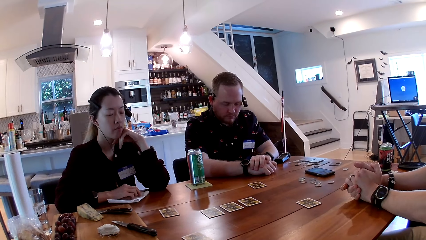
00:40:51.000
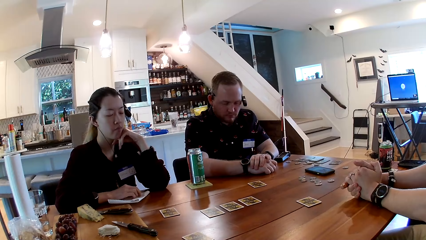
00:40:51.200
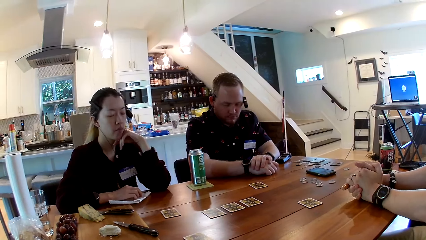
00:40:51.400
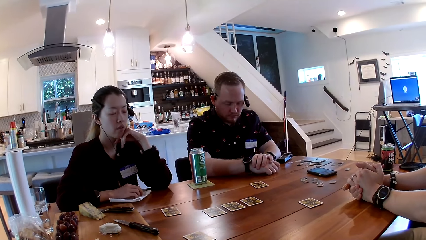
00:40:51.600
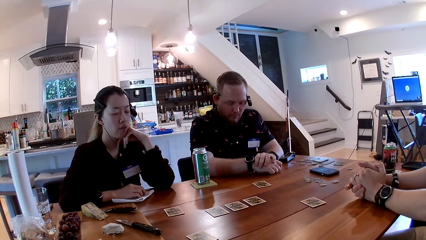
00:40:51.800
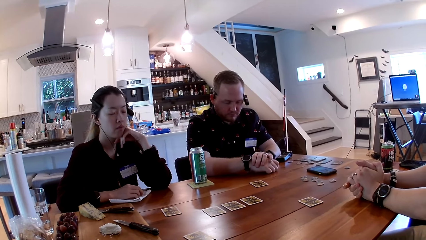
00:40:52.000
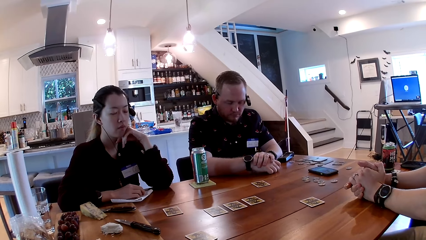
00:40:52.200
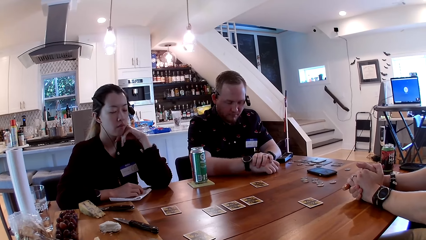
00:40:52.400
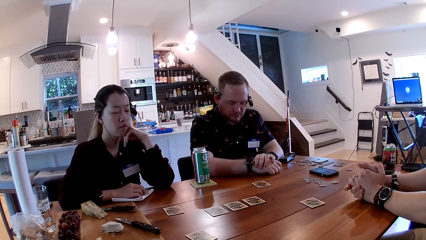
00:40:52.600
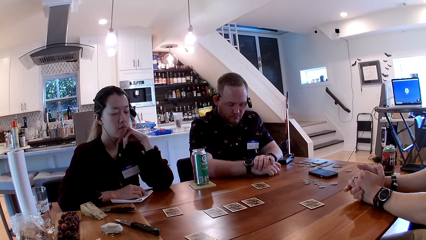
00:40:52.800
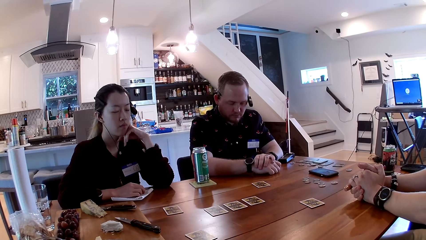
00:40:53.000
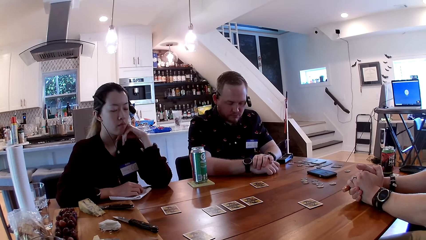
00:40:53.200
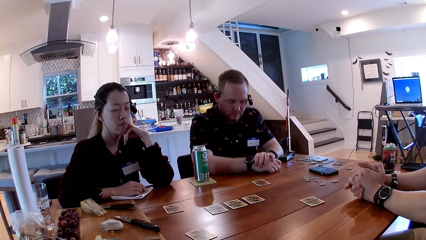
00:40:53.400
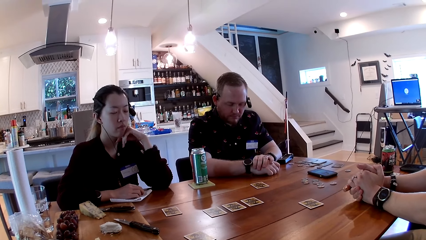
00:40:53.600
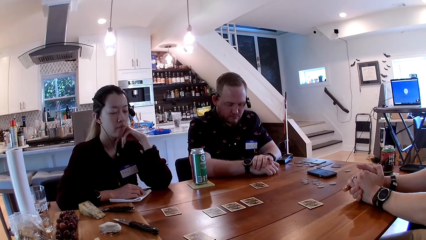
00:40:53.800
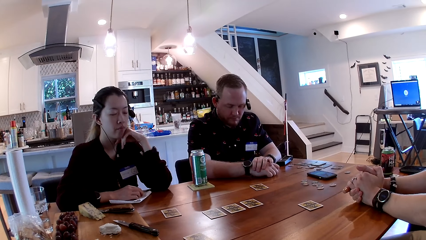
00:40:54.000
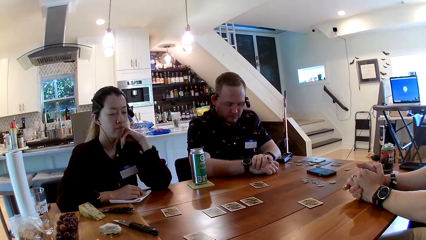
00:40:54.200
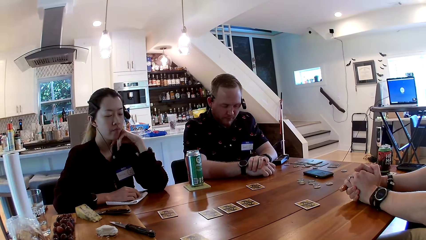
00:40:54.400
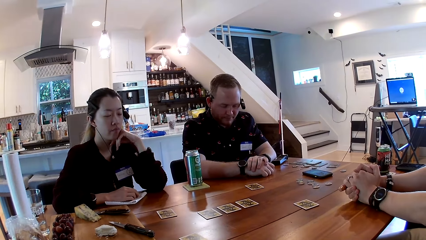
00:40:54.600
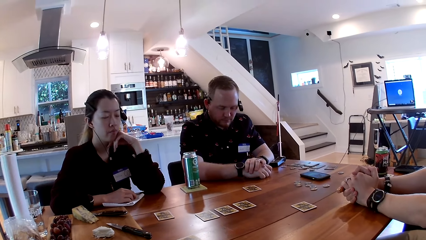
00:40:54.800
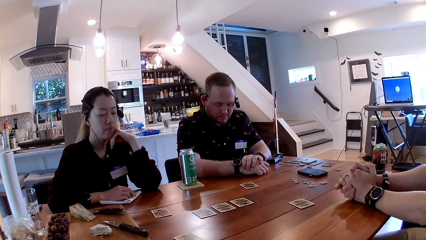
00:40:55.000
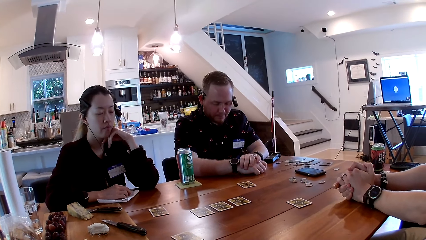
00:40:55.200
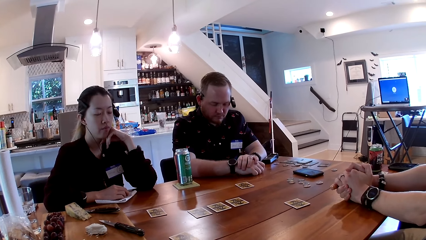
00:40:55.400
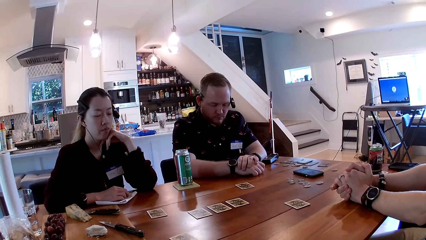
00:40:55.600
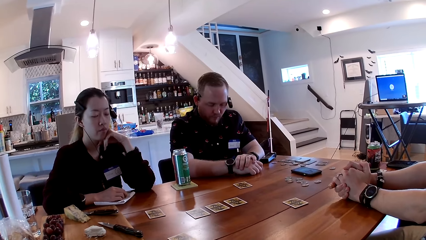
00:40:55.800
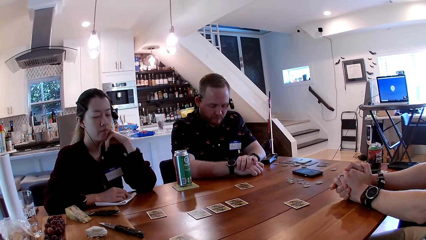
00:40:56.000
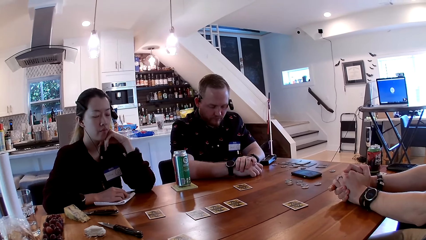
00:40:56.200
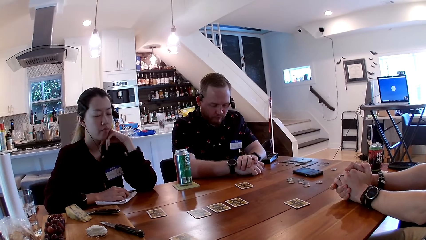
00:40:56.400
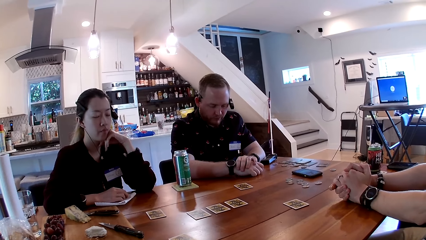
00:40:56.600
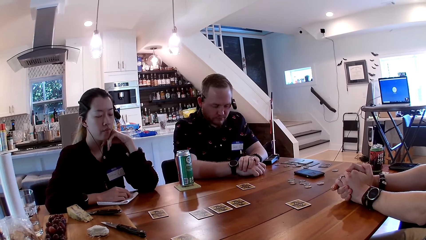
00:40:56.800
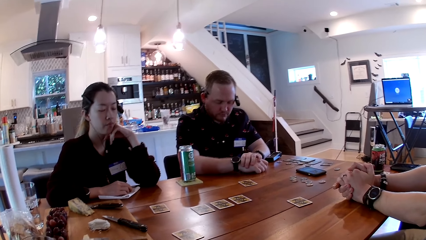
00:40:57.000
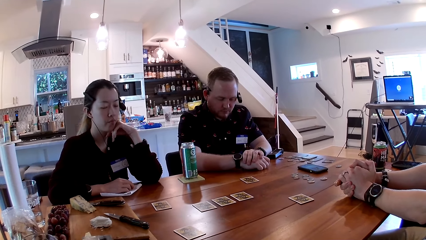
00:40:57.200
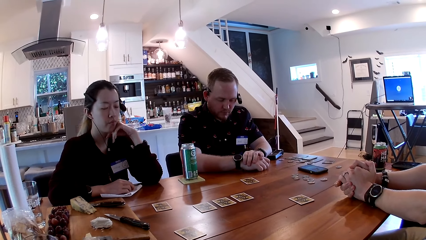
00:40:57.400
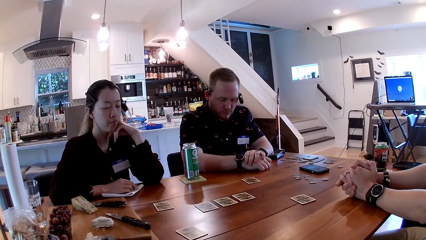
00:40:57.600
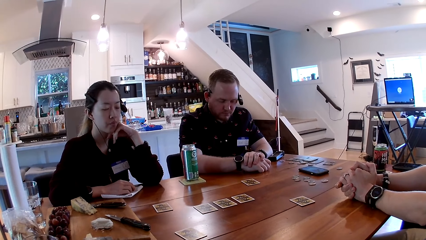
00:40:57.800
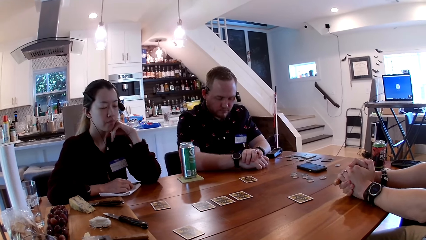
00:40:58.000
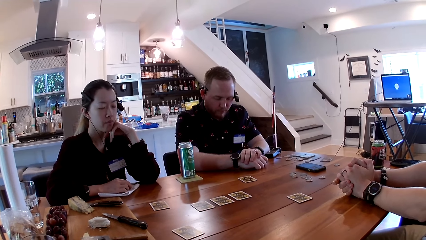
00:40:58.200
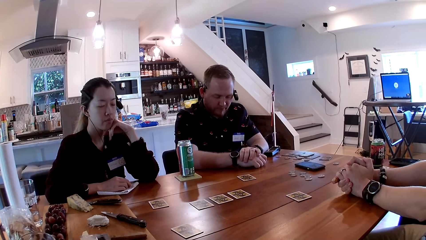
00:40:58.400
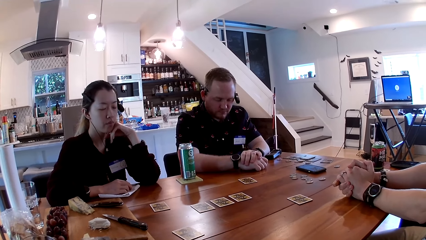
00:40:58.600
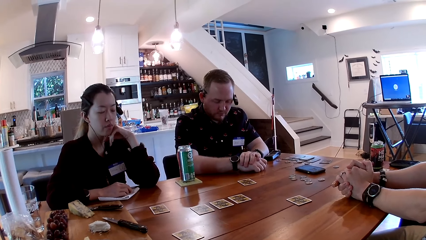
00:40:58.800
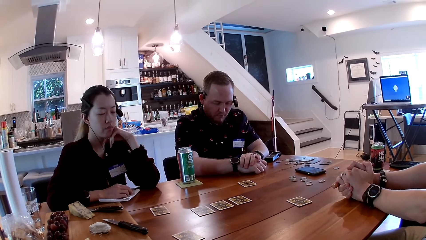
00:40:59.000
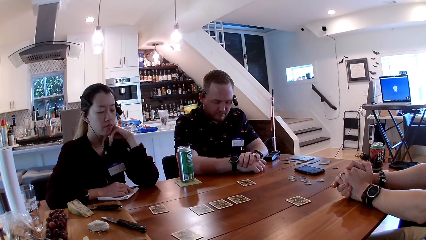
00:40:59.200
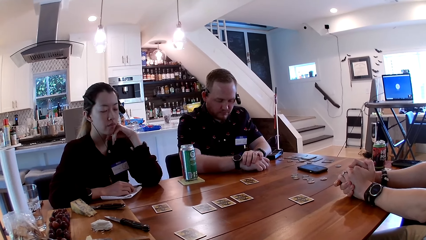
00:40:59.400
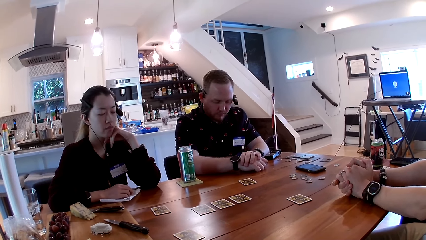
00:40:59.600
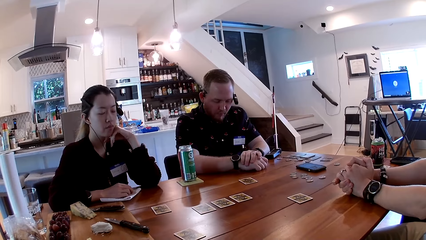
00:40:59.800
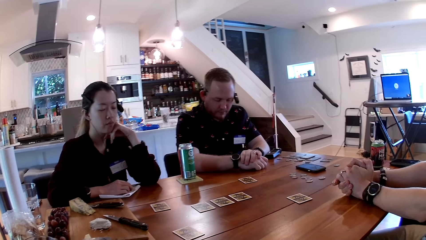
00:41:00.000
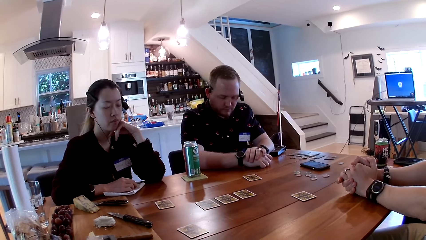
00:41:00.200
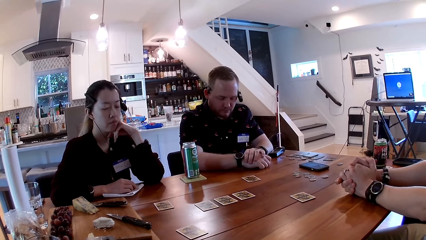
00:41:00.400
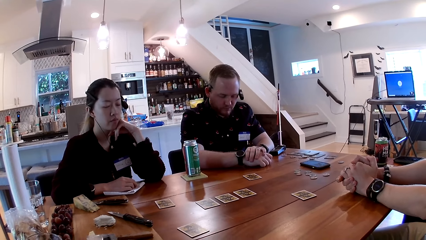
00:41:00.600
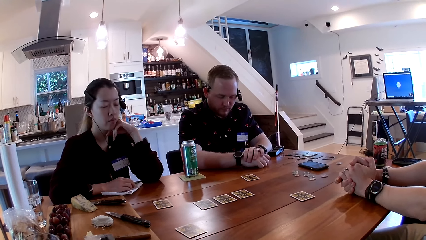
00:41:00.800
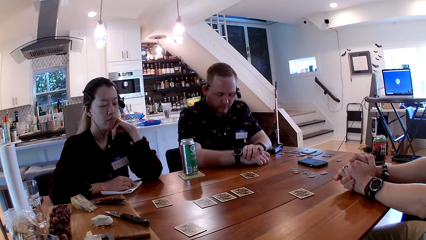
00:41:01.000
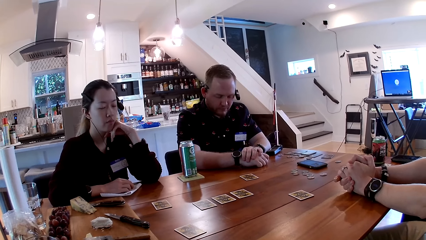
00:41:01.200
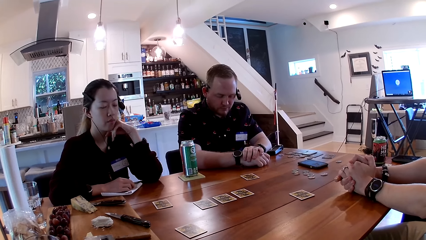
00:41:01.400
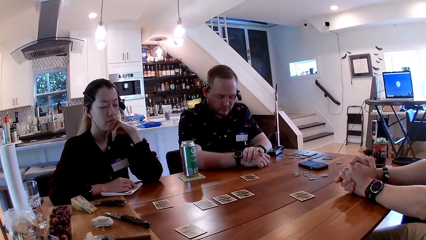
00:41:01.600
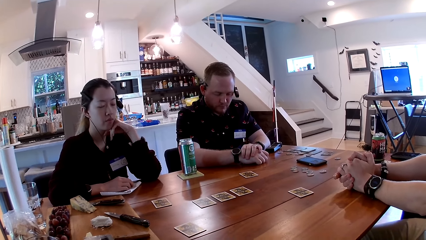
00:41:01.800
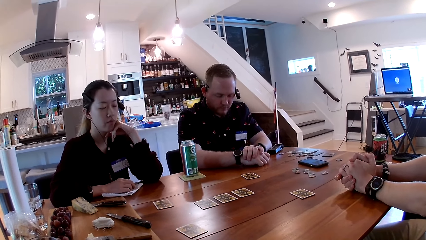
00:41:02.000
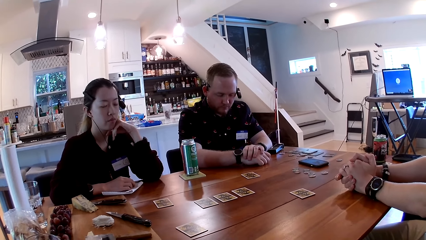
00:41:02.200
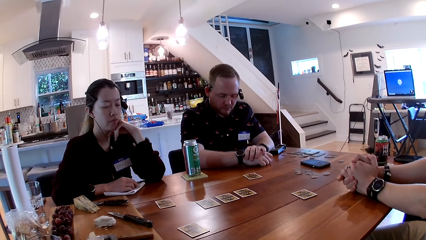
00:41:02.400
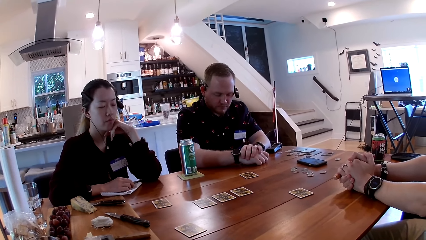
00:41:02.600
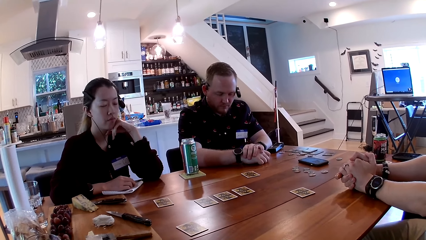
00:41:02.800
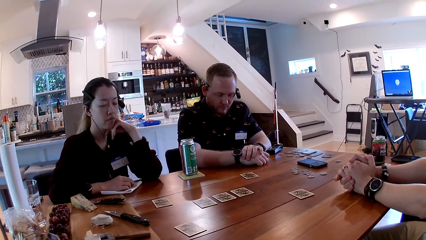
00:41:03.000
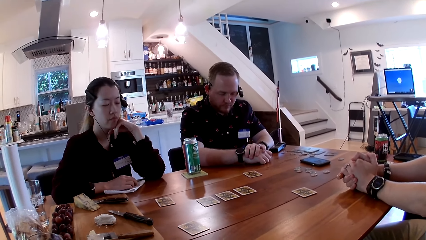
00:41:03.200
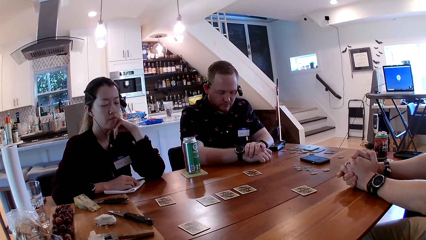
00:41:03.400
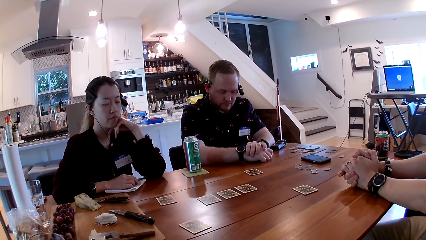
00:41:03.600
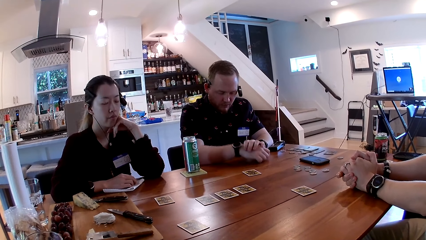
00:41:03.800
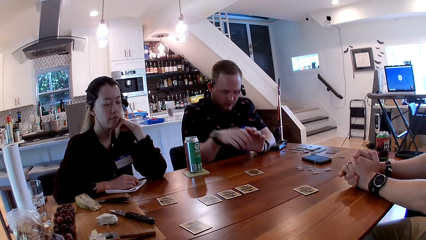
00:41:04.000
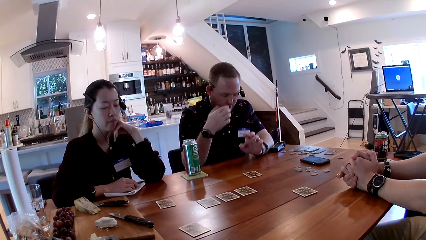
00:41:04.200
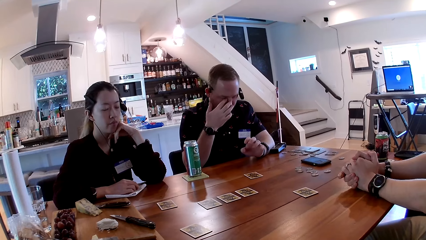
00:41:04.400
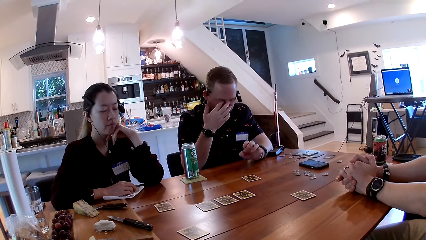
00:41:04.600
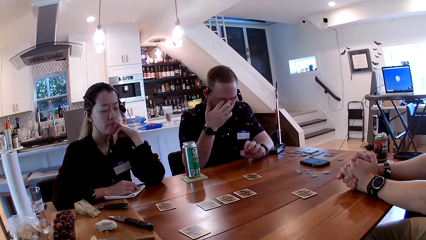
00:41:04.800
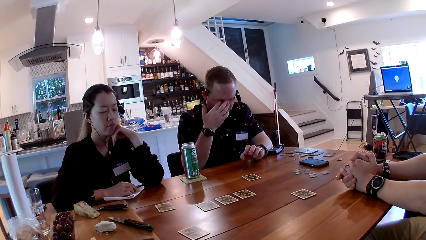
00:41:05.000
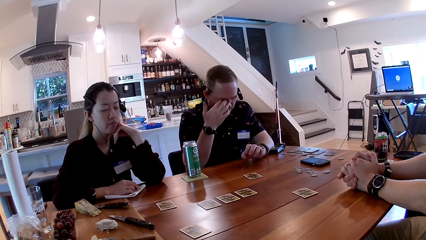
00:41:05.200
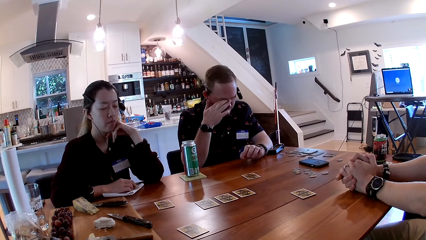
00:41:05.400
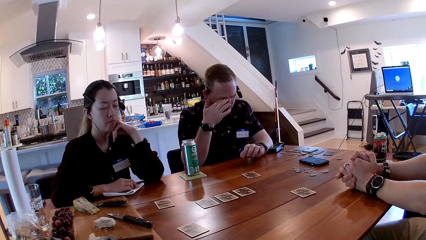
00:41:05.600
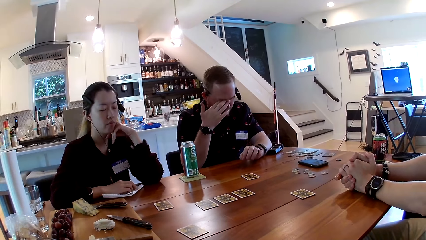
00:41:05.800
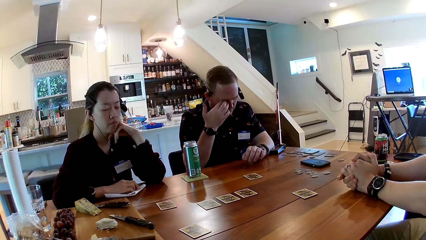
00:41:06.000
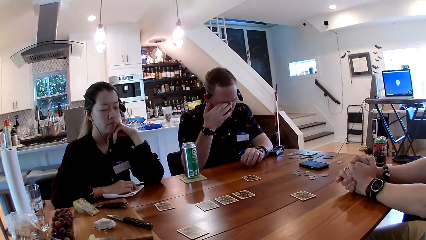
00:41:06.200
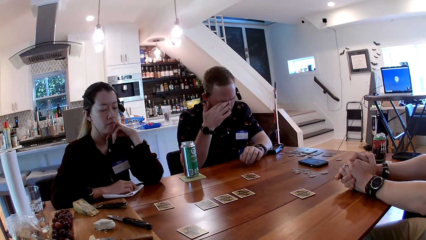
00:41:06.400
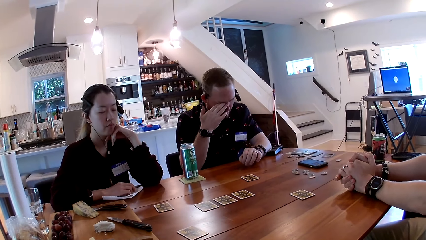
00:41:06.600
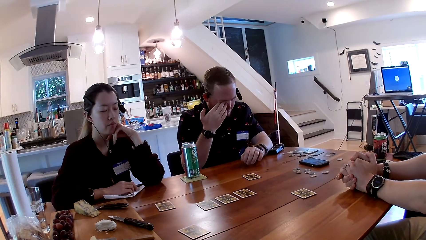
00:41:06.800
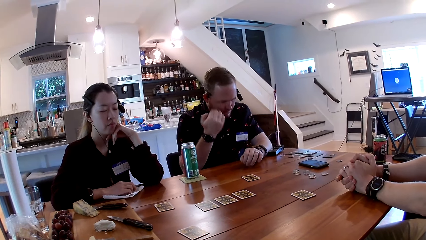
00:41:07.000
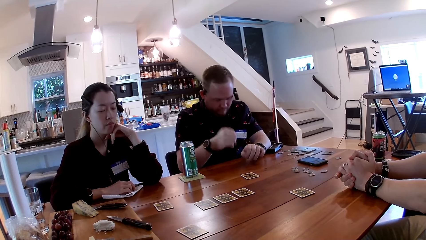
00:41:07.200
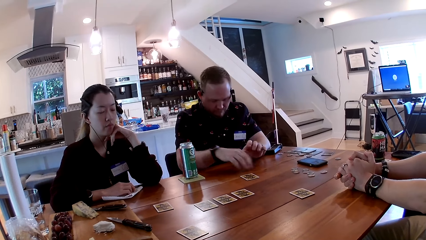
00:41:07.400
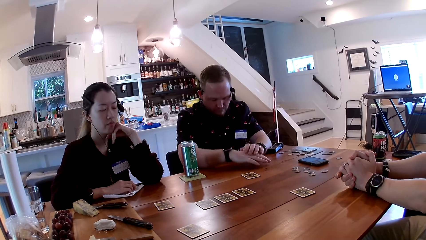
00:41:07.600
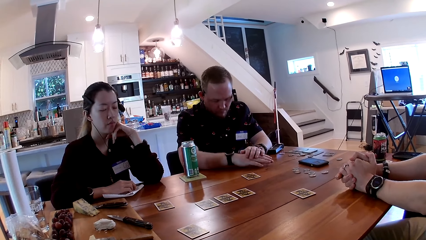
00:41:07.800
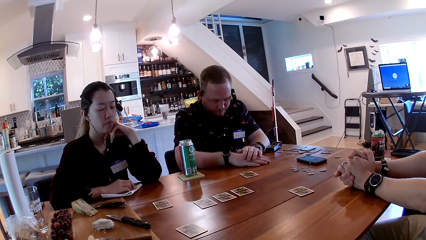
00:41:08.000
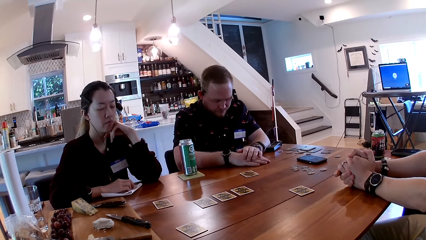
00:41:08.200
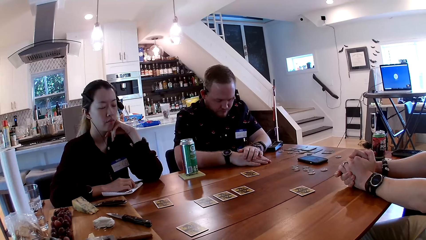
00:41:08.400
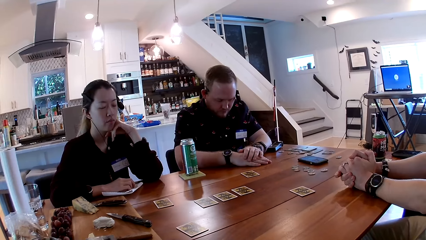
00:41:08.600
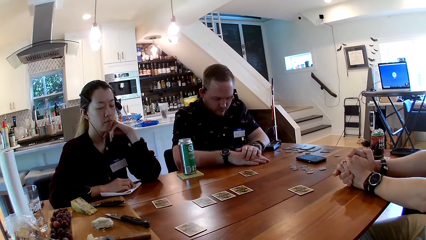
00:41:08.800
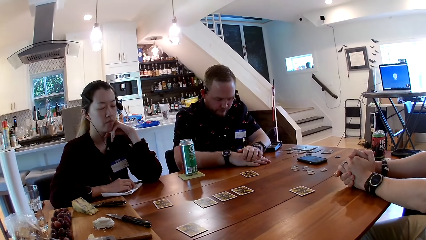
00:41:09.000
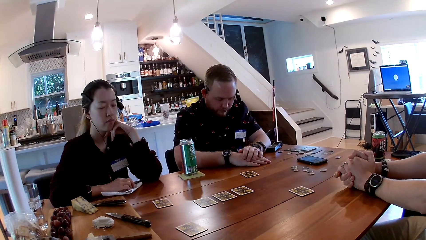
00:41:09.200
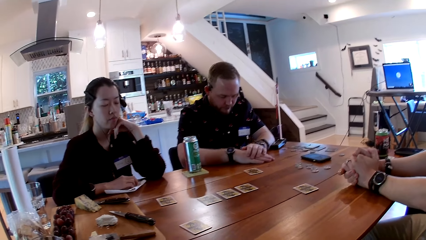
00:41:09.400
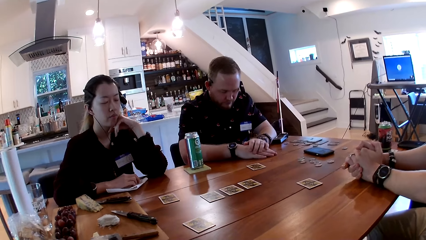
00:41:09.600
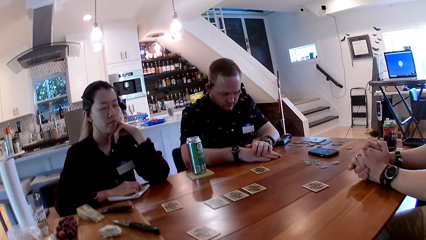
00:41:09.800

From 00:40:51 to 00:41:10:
The man scratches his eye with his right hand.
